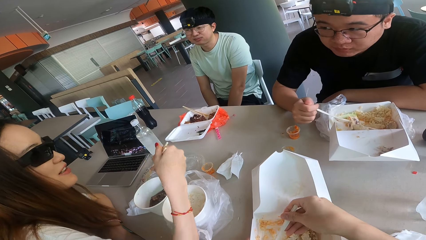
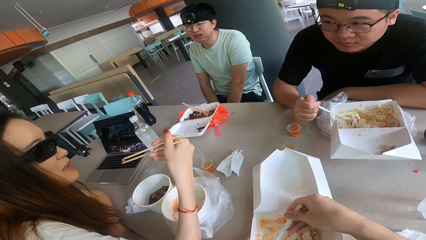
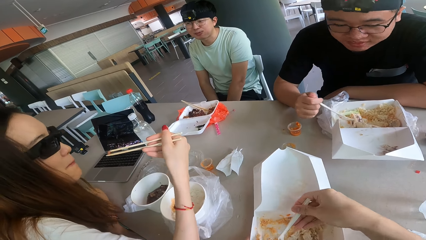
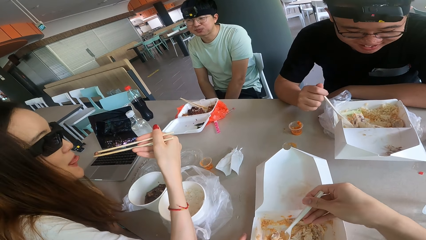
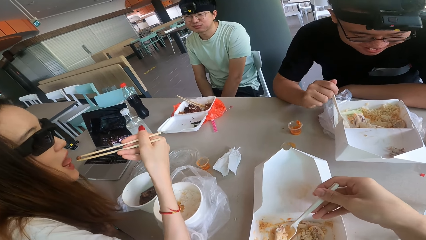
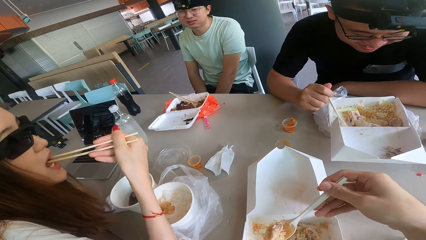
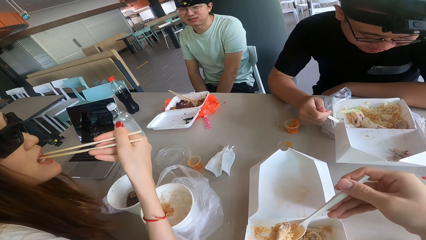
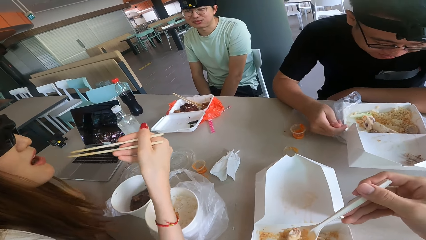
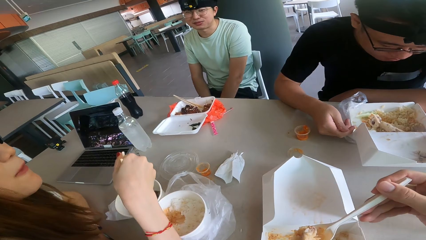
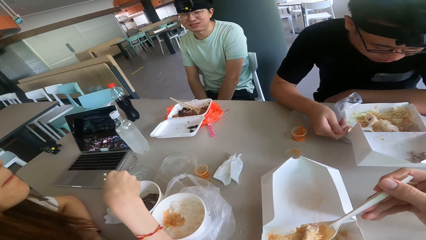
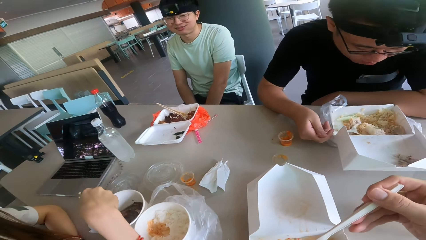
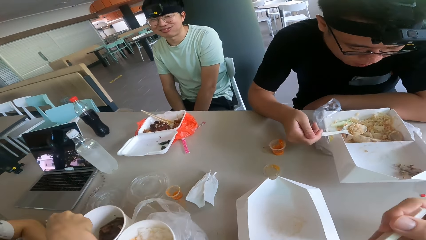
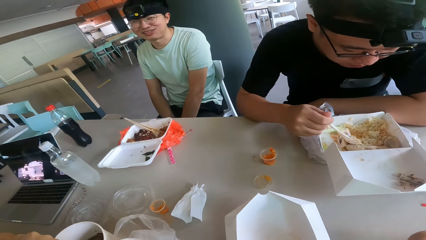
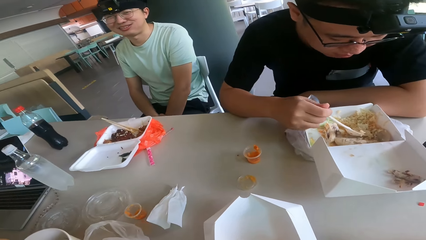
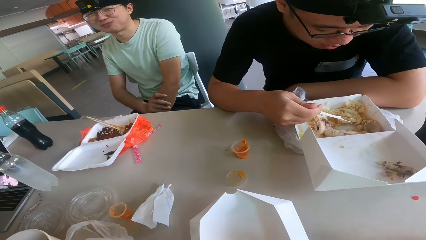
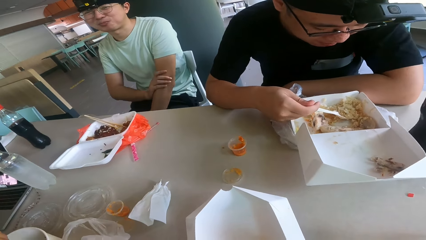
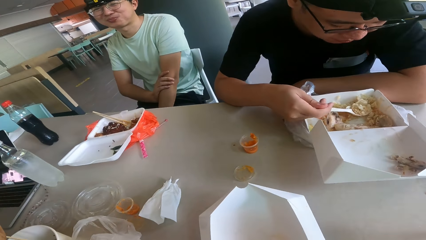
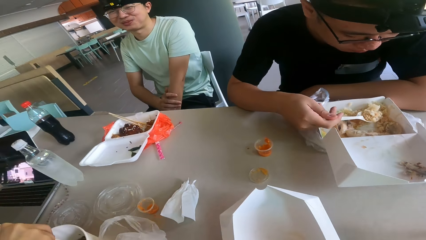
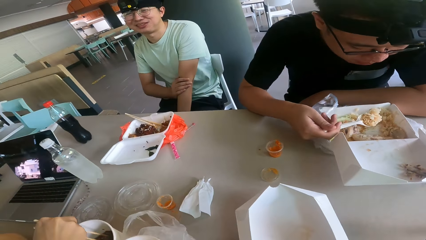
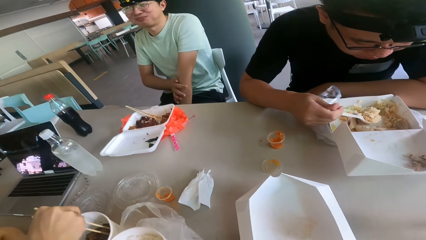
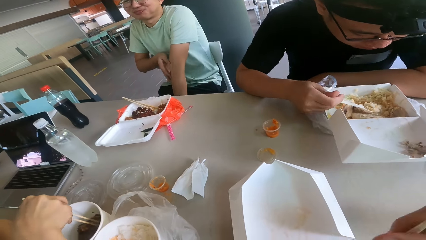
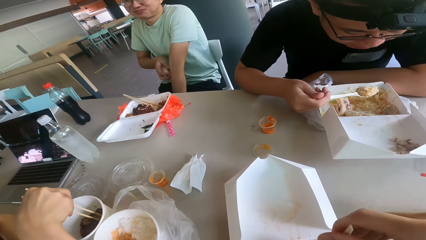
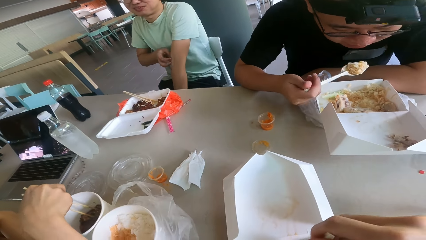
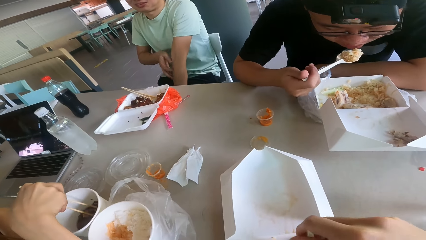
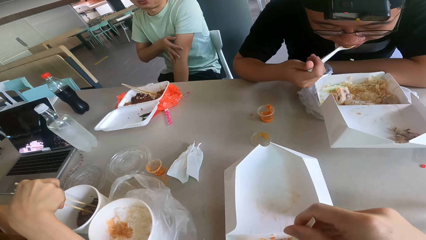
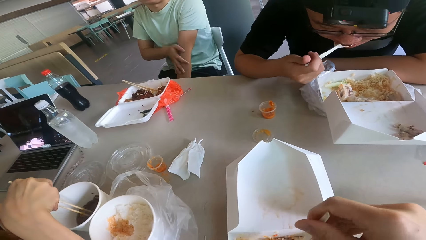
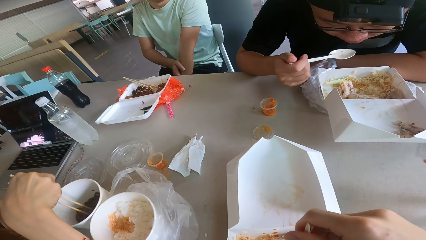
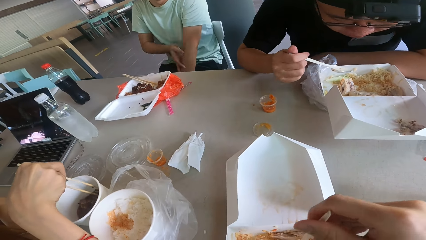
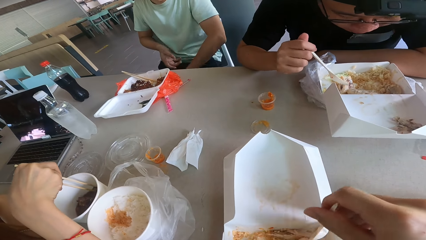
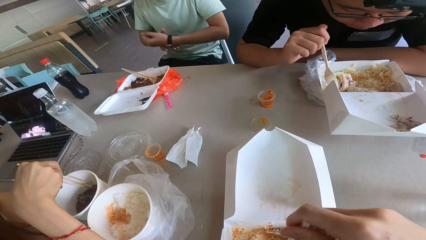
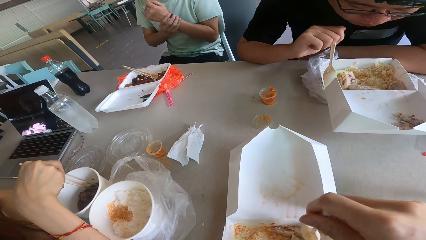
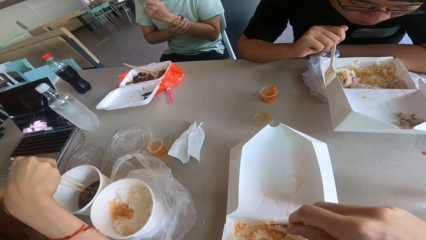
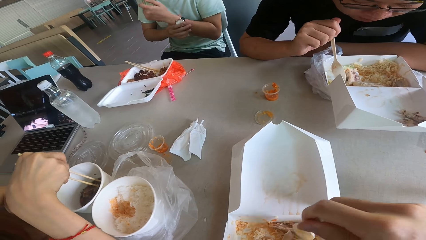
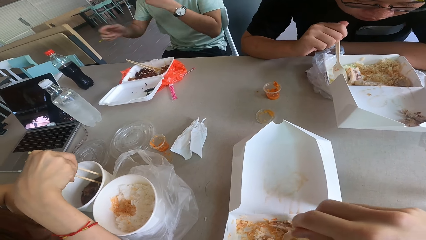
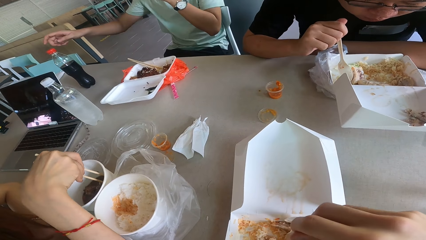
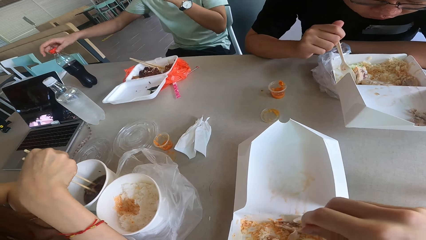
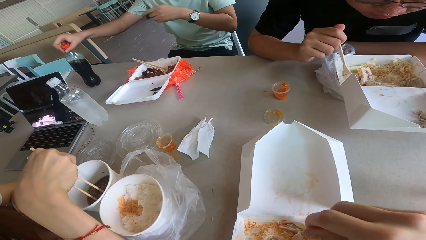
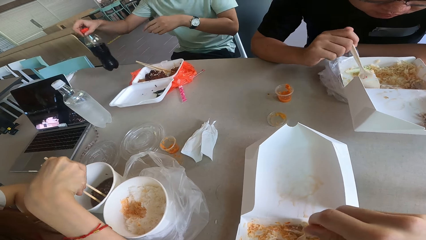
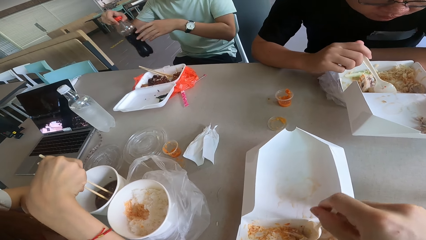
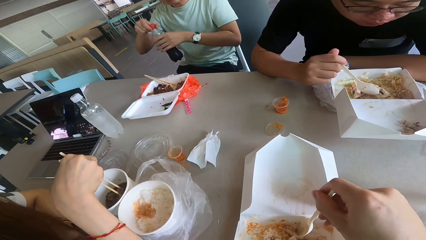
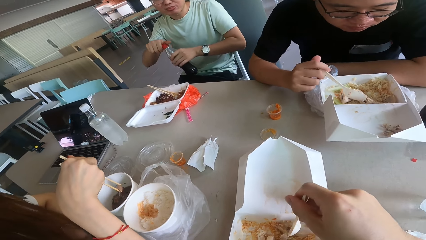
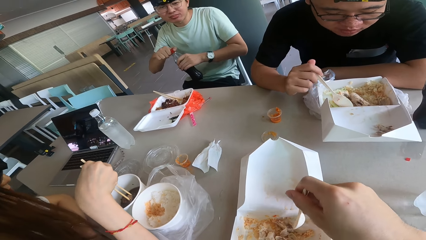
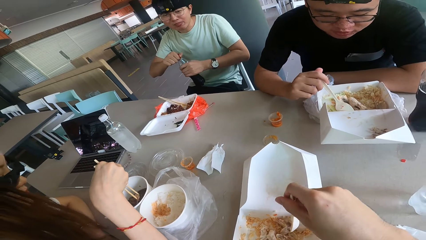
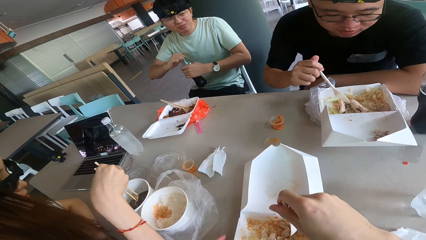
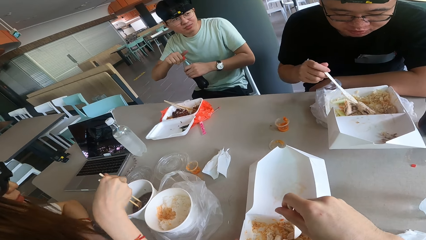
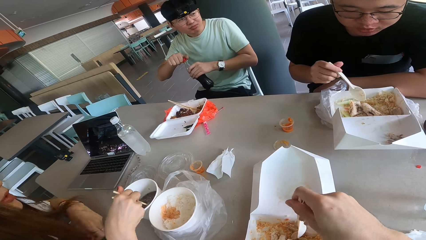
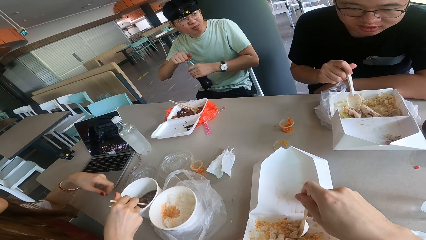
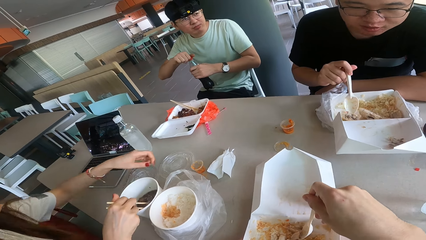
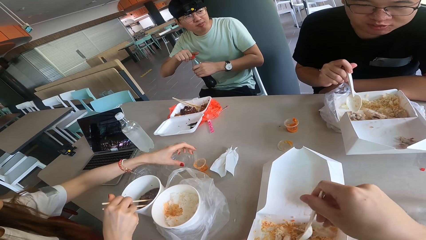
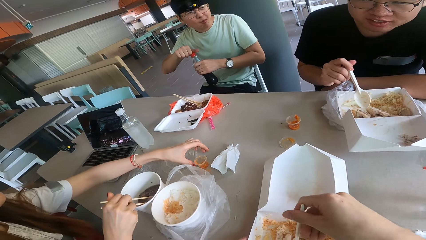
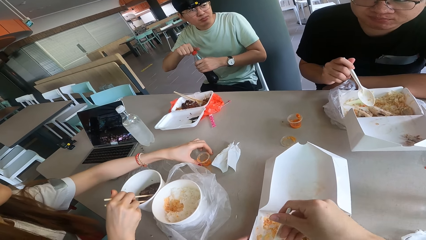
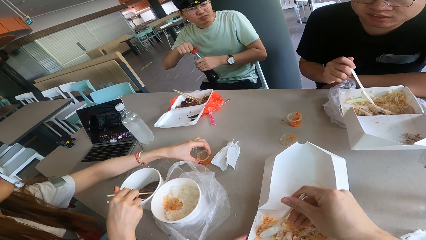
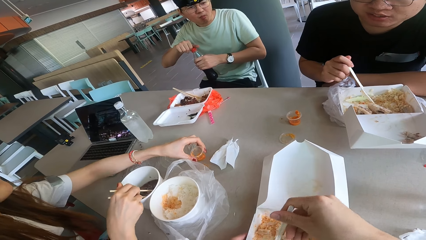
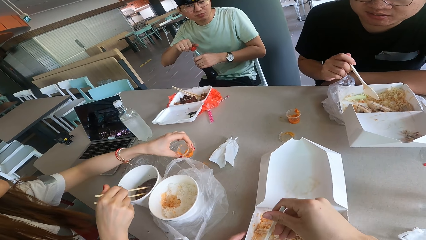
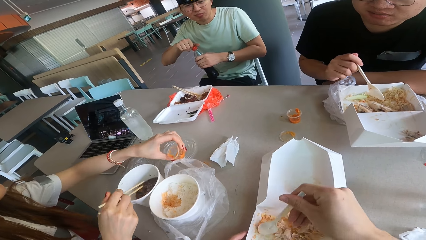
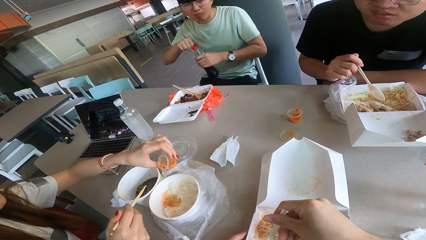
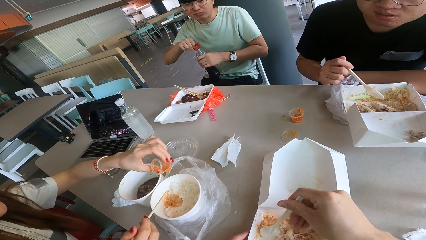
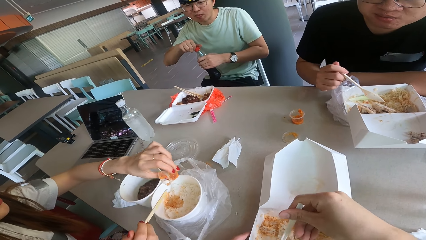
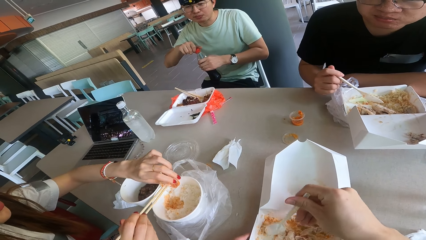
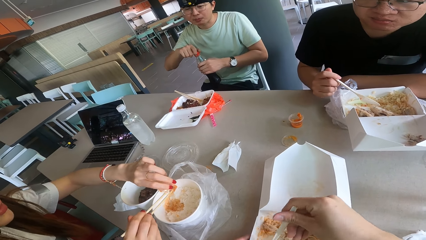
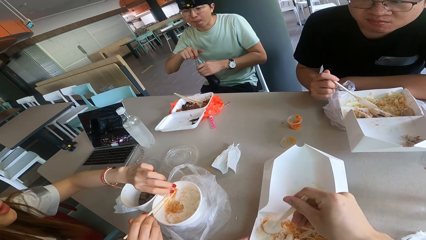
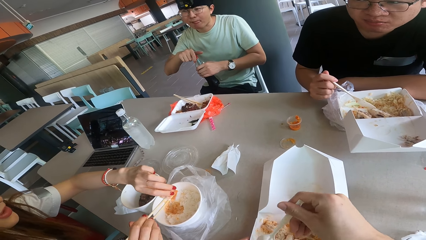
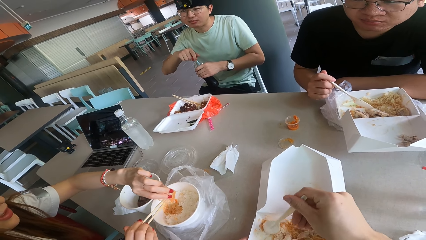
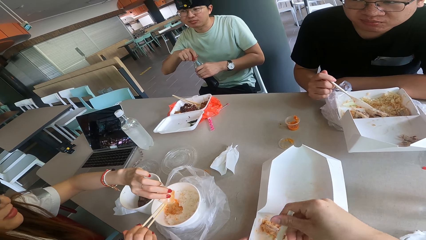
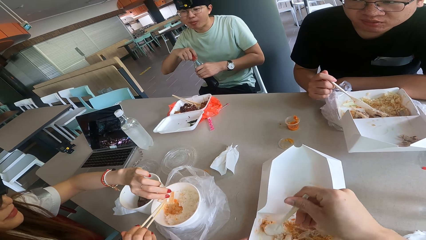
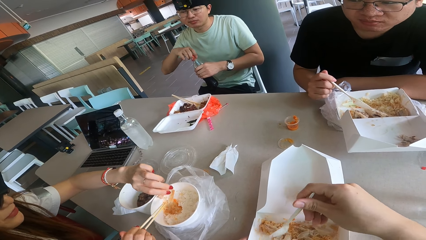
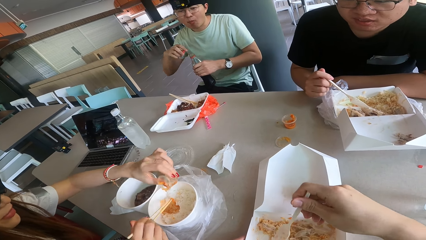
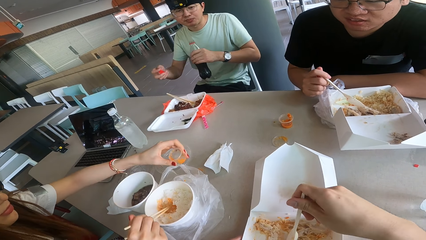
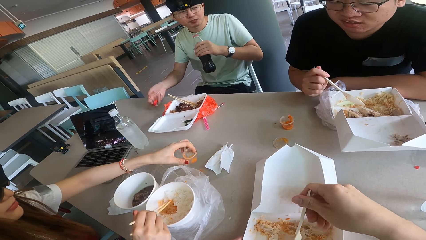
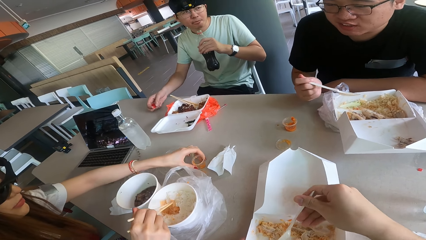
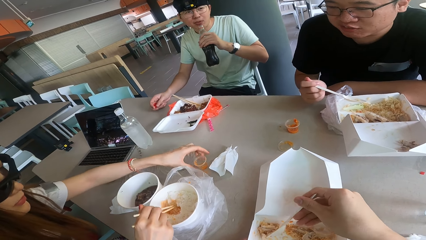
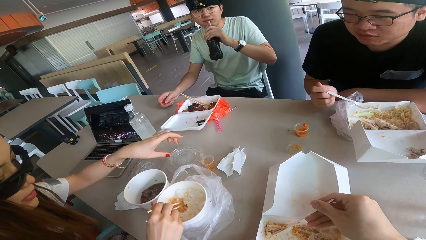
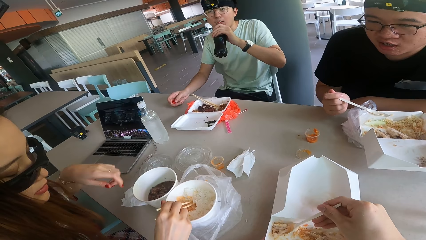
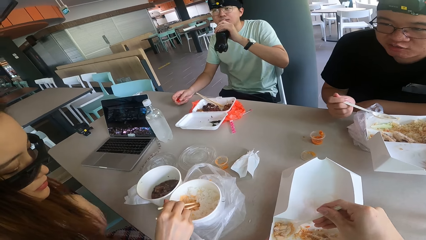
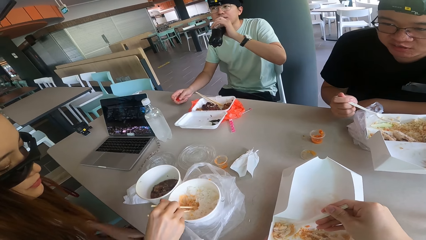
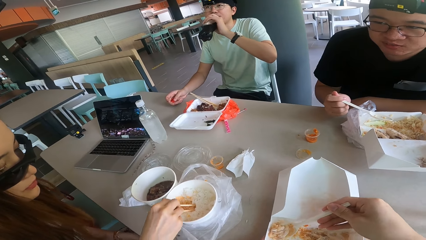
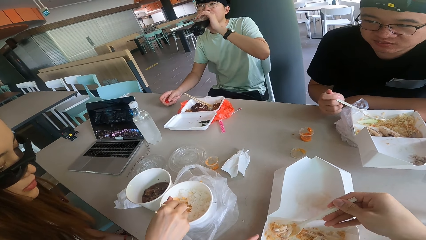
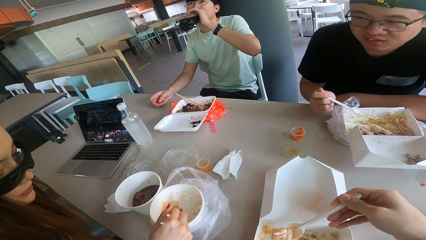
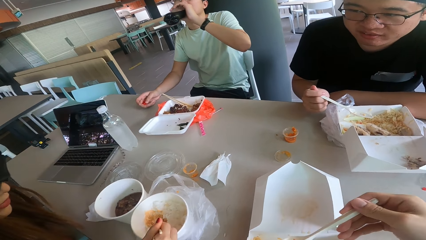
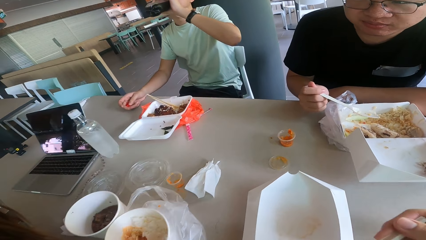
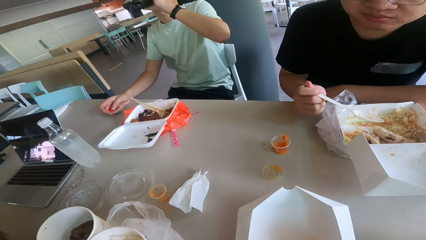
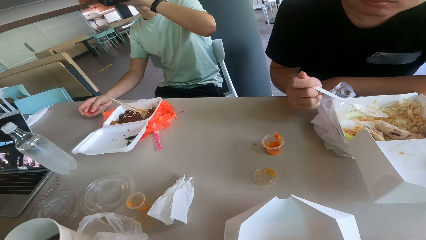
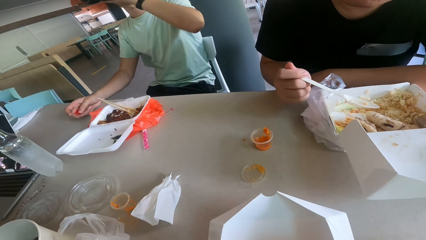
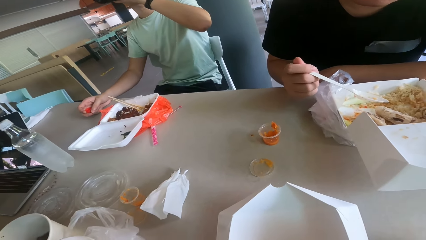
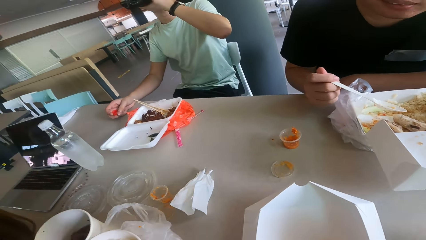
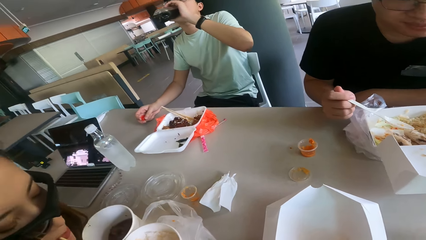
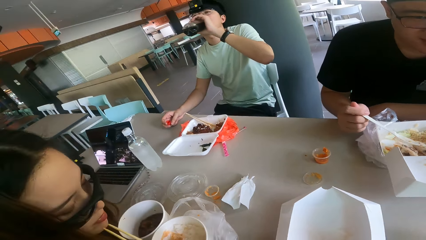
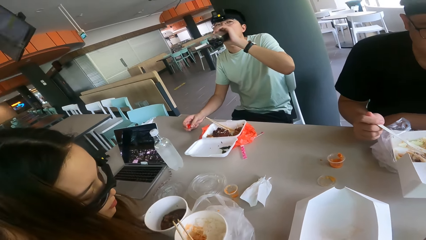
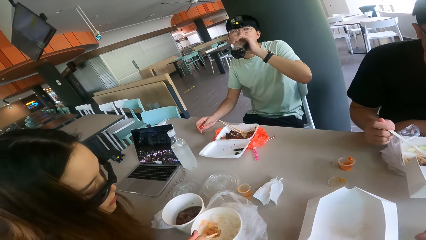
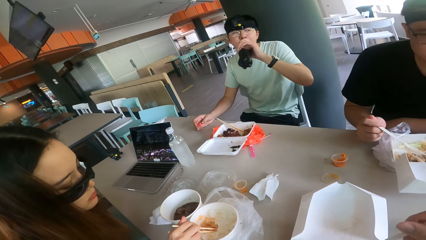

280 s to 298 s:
A person talks. A man picks up a bottle. A woman scoops food. The woman picks up a tin. The camera wearer holds the package with his left hand. He scoops food and eats food from the spoon. Another man drinks juice.
